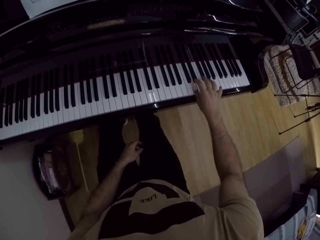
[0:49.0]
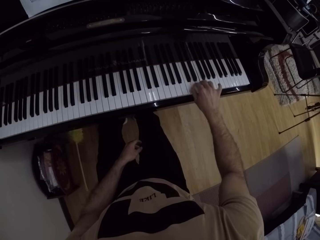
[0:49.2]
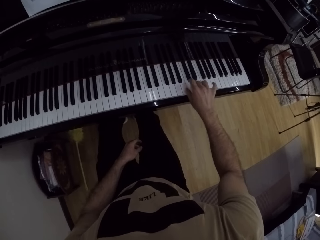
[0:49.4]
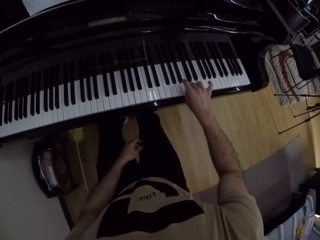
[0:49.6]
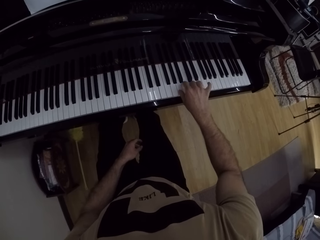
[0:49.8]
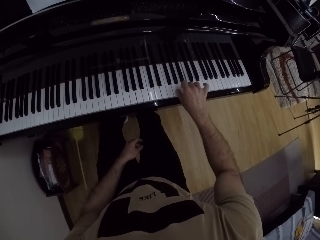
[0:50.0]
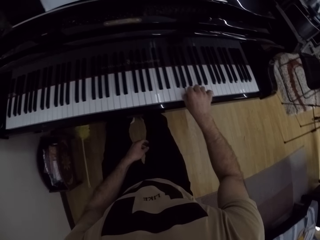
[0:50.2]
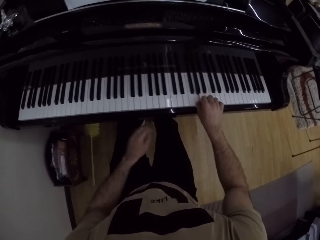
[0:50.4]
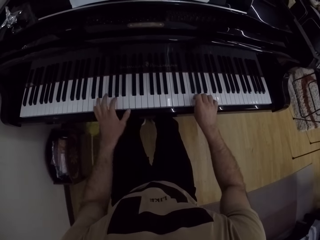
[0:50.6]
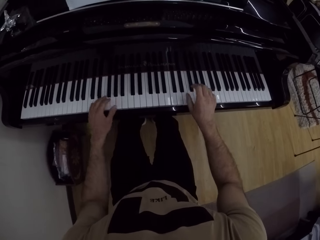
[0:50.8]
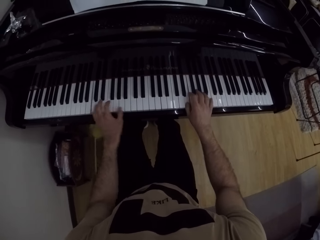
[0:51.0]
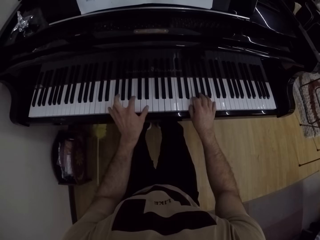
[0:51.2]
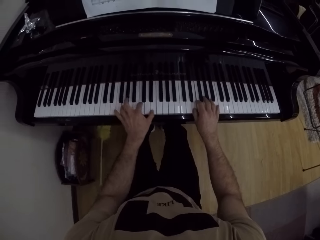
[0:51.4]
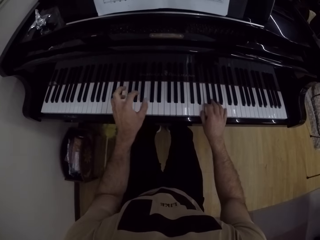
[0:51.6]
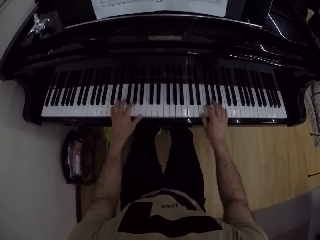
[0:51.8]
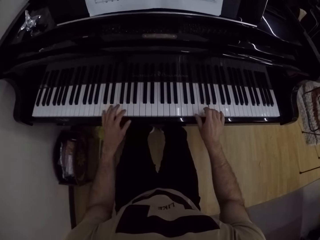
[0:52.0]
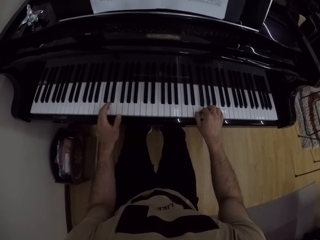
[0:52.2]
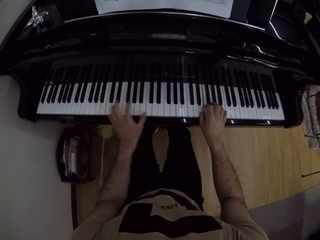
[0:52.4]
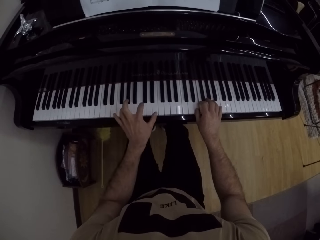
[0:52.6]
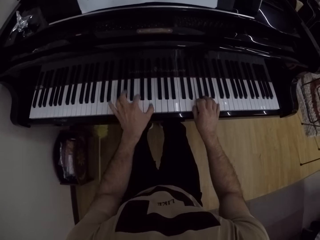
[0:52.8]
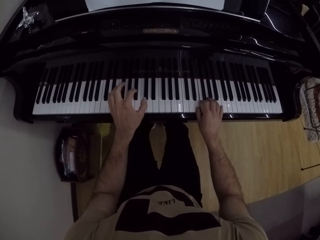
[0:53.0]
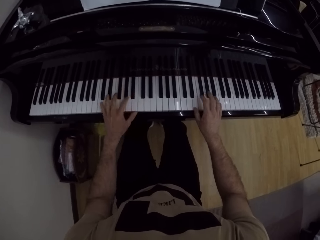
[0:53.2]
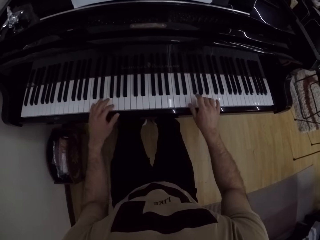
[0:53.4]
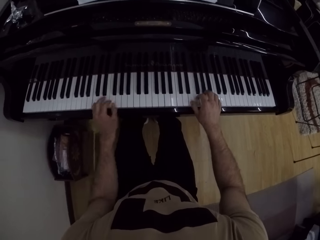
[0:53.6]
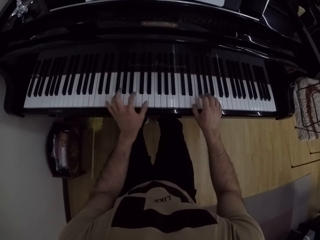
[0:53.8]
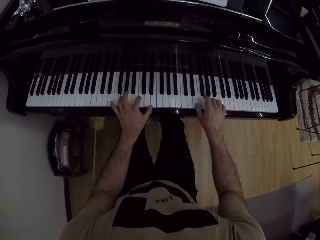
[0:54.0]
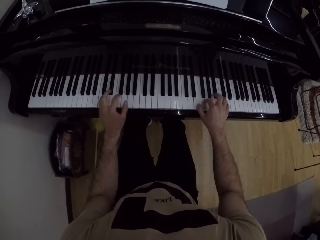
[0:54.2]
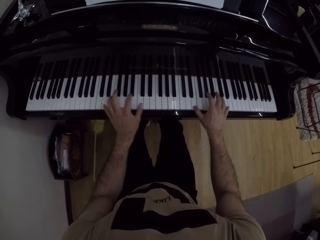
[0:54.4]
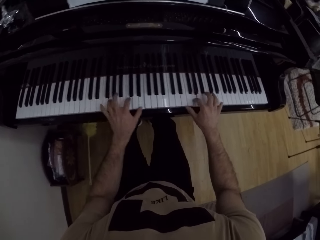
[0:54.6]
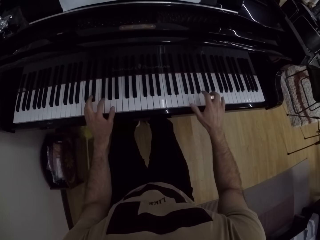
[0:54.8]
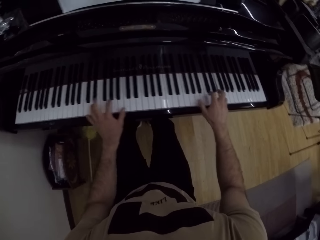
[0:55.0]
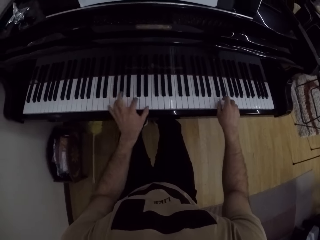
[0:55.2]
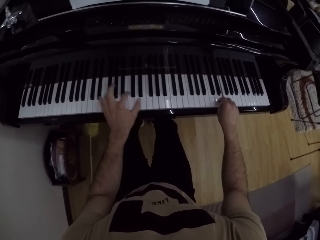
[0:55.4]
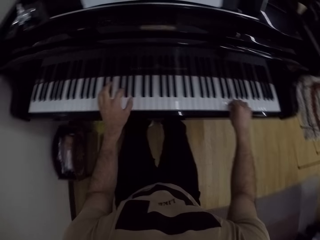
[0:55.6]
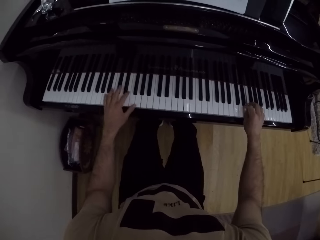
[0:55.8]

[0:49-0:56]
The camera wearer plays the piano with both hands.

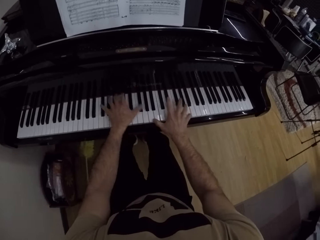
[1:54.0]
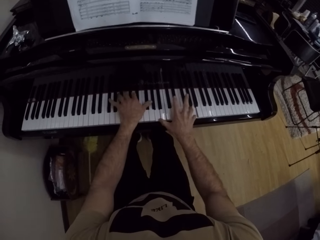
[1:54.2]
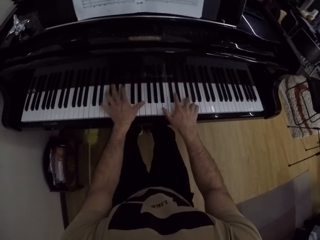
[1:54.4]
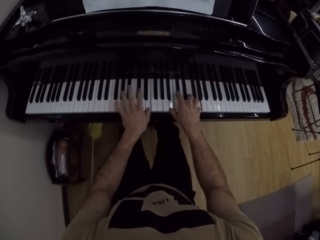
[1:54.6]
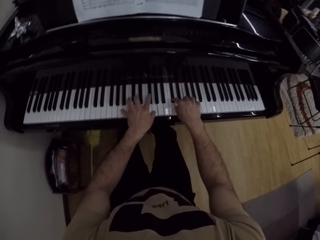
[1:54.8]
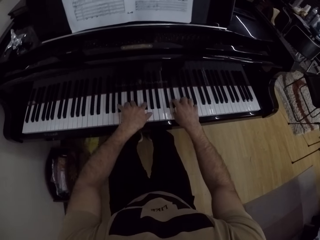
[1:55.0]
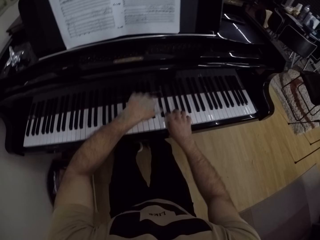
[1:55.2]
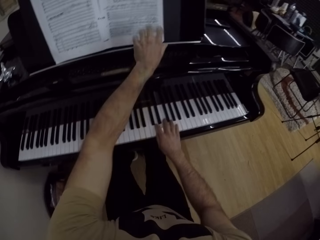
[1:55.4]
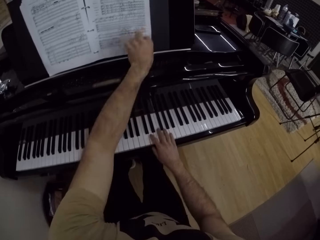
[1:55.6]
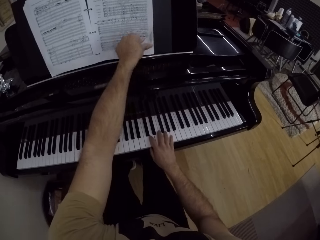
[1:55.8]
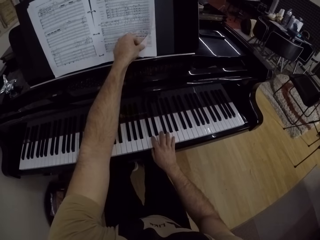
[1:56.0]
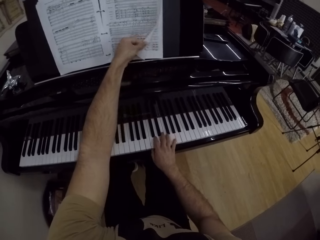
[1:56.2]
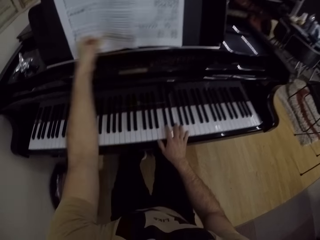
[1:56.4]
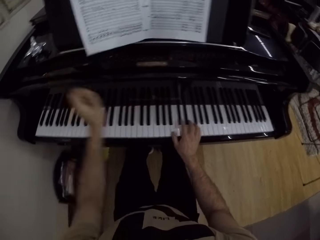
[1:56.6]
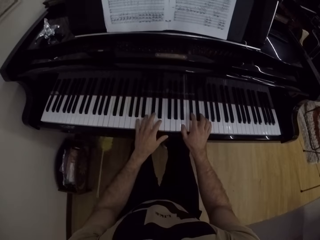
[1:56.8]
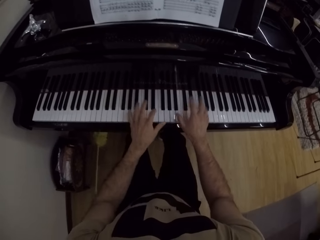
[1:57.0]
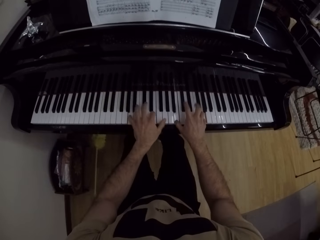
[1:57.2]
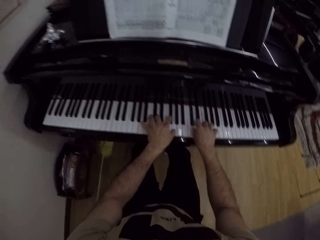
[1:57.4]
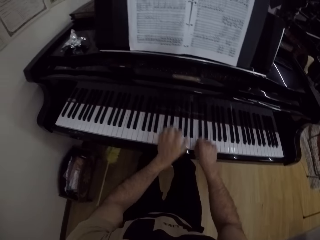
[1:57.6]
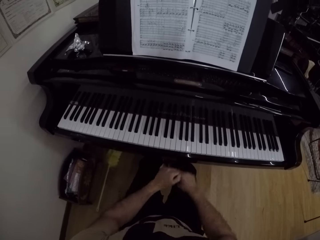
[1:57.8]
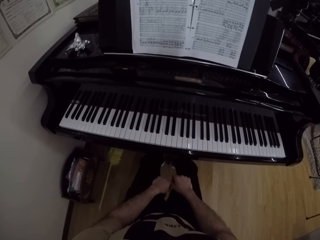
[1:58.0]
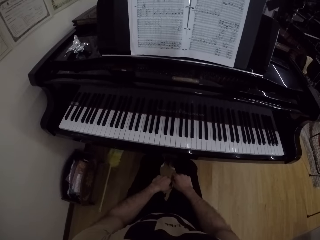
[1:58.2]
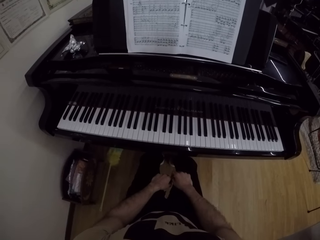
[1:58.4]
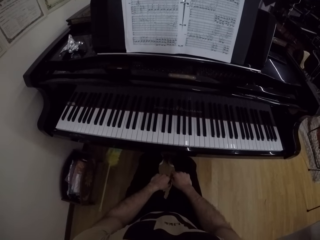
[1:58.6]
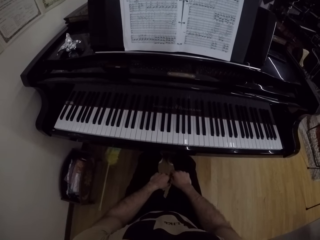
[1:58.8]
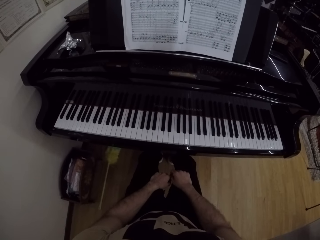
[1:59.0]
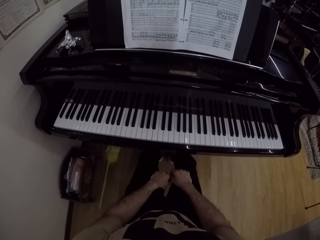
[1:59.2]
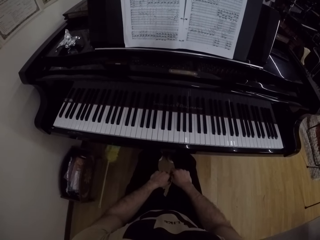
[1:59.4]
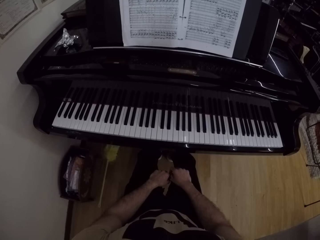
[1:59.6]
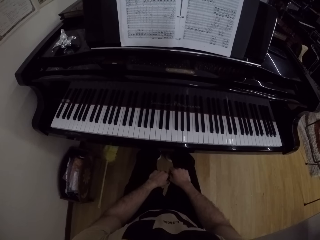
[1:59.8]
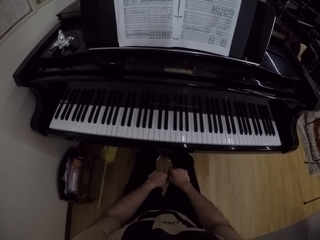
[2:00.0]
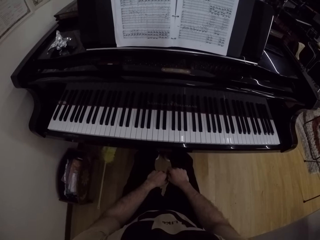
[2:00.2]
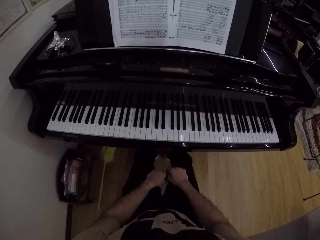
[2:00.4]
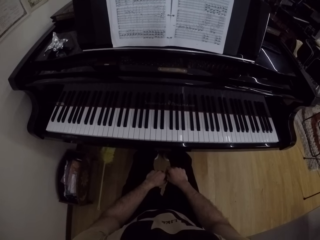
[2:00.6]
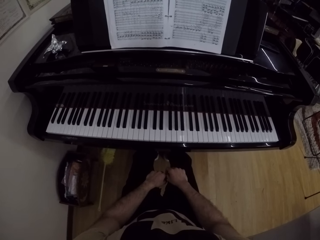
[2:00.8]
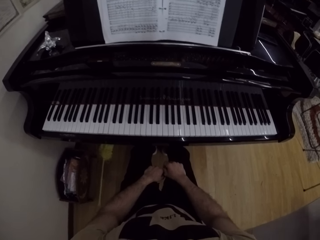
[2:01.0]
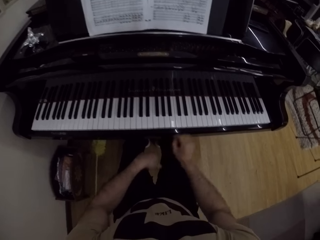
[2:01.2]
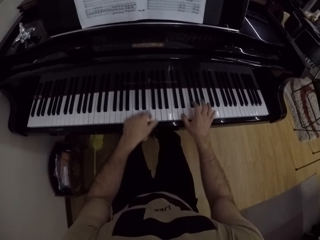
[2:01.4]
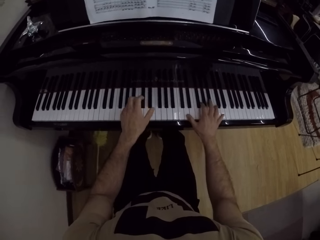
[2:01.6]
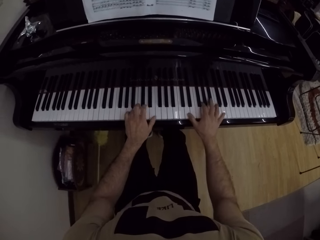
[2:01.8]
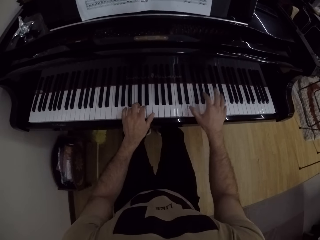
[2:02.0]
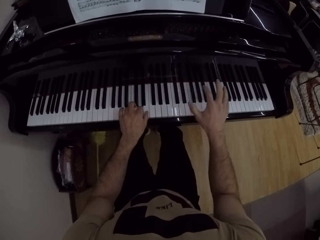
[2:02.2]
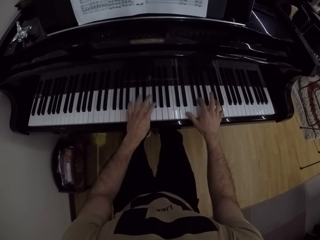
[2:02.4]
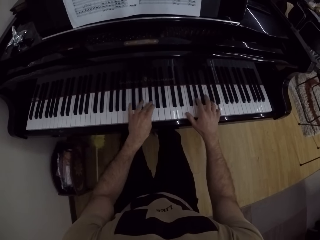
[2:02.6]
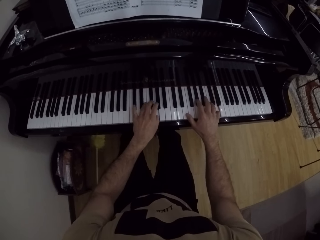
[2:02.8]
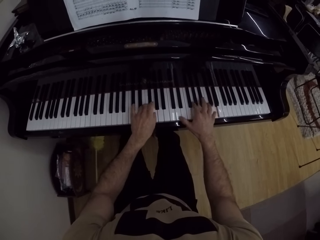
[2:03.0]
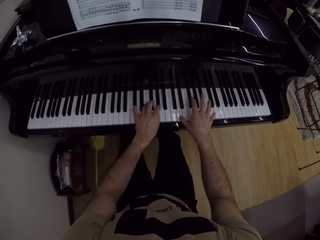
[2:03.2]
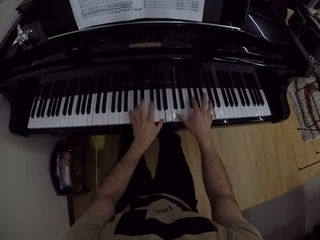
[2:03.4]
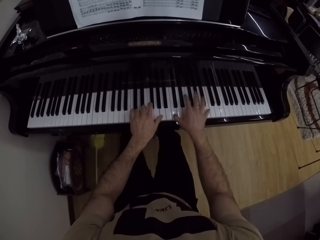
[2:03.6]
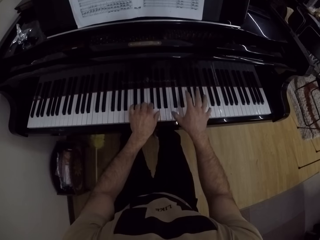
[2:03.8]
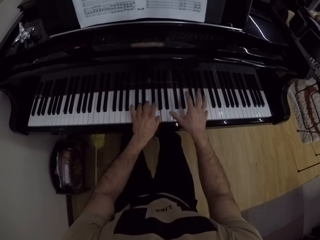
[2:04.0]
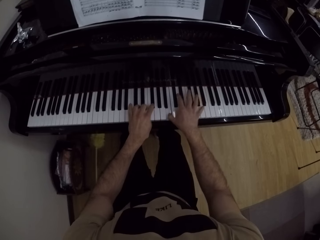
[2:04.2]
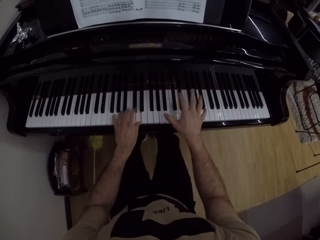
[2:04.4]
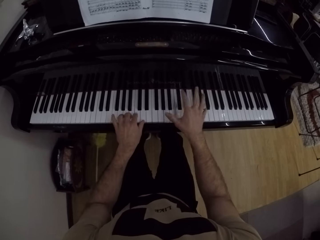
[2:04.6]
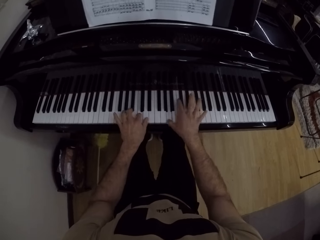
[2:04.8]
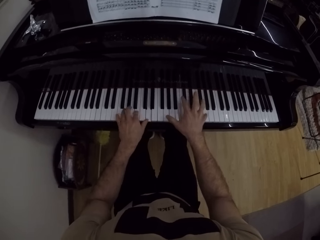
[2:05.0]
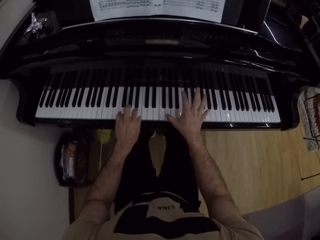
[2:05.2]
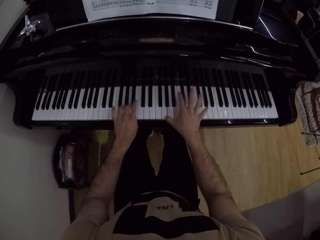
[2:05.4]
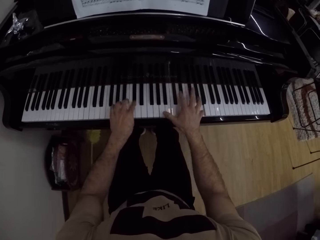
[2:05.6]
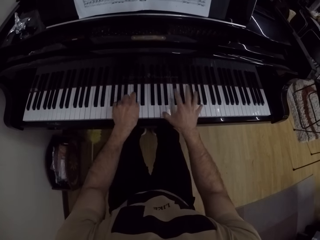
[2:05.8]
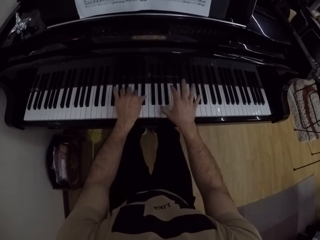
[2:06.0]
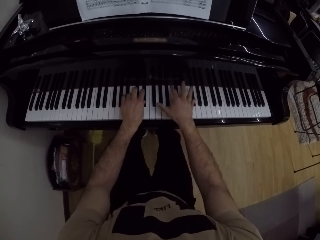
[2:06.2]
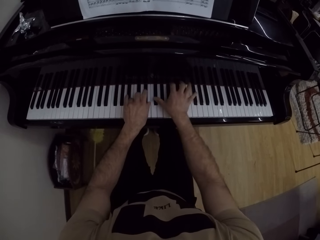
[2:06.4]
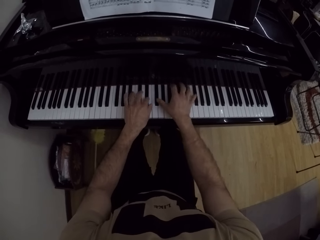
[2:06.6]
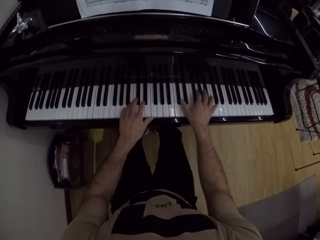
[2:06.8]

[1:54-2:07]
The camera wearer flips a piano sheet or book with his left hand. He plays the piano with both hands. He looks at writings on the book. He plays the piano with both hands.
